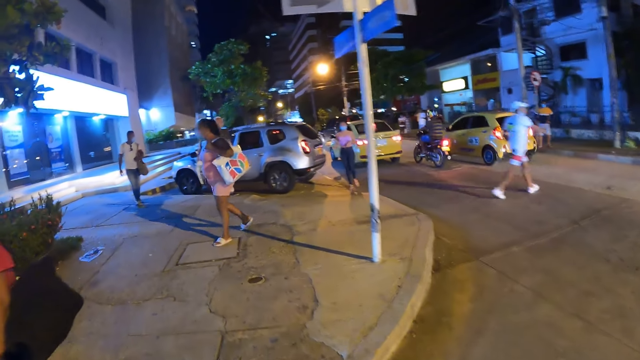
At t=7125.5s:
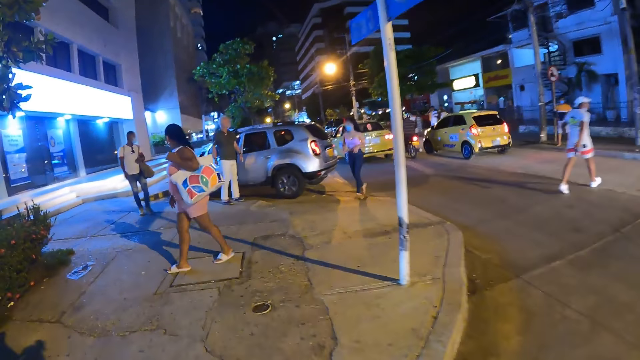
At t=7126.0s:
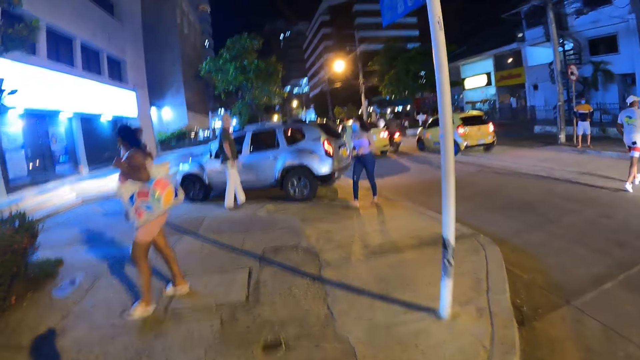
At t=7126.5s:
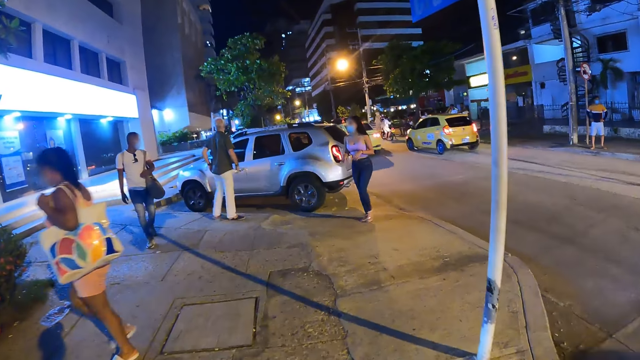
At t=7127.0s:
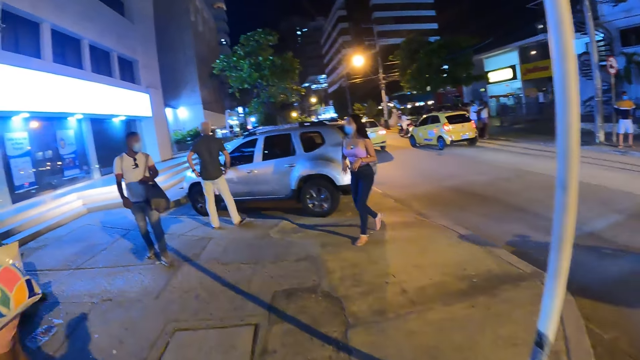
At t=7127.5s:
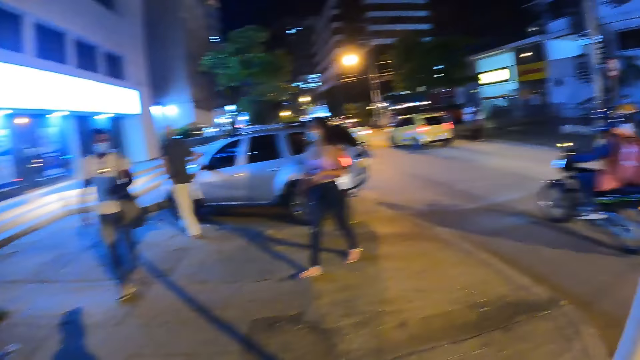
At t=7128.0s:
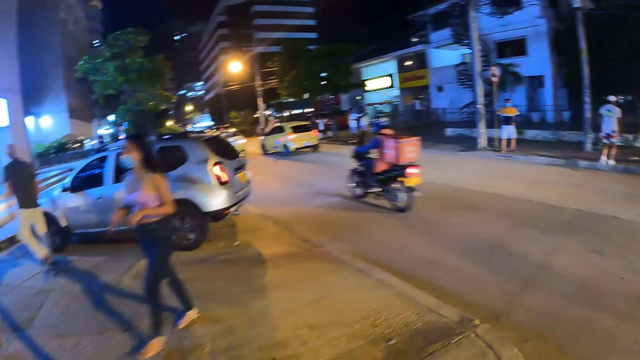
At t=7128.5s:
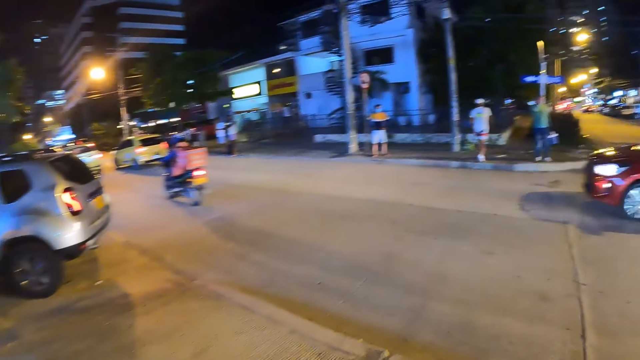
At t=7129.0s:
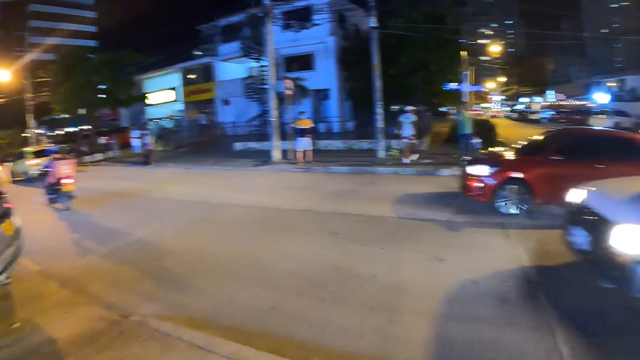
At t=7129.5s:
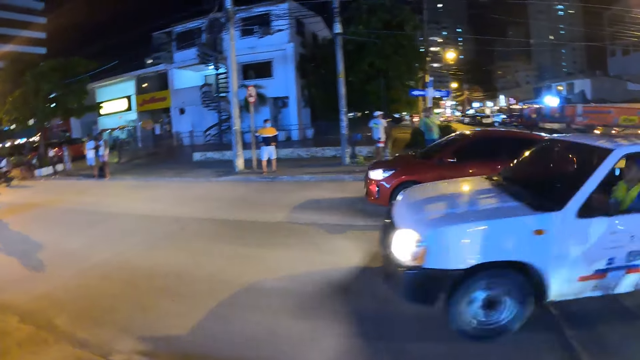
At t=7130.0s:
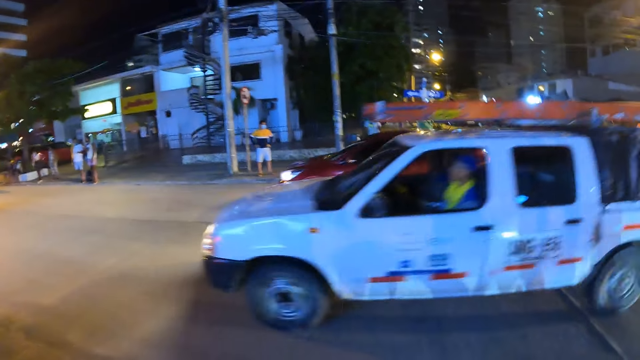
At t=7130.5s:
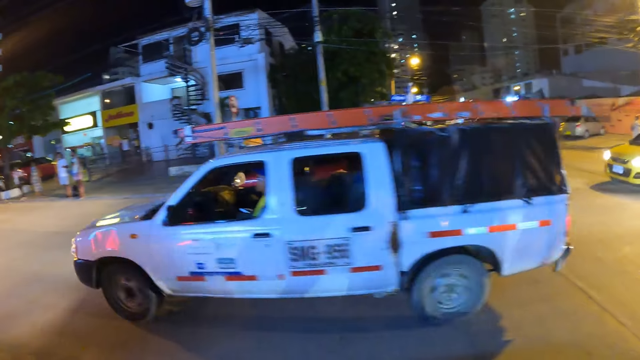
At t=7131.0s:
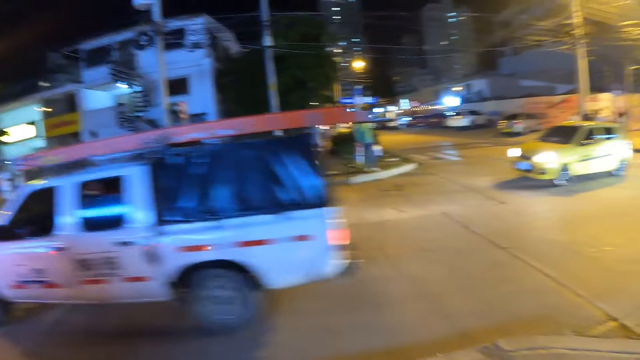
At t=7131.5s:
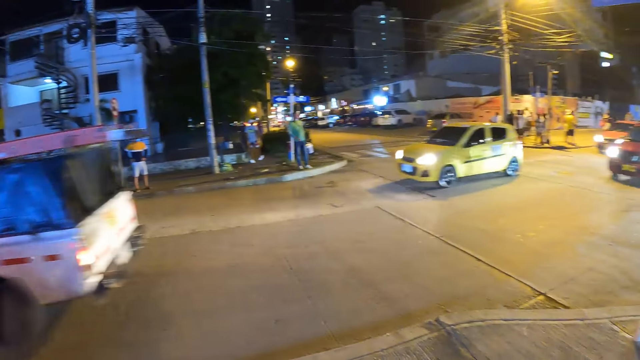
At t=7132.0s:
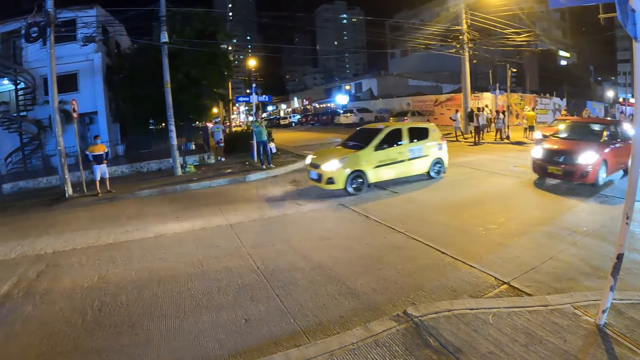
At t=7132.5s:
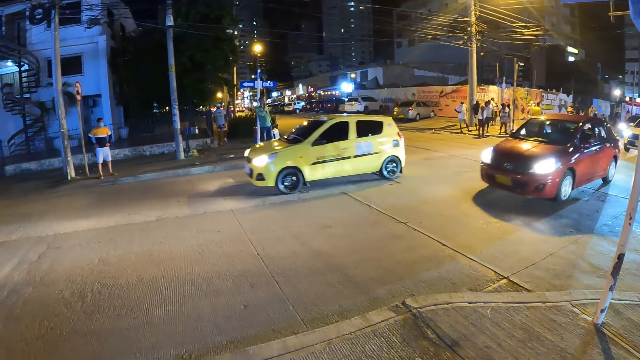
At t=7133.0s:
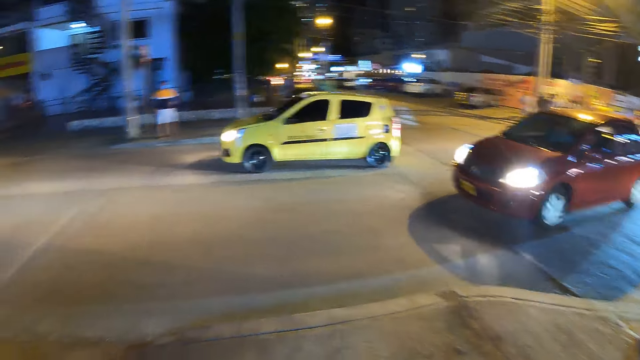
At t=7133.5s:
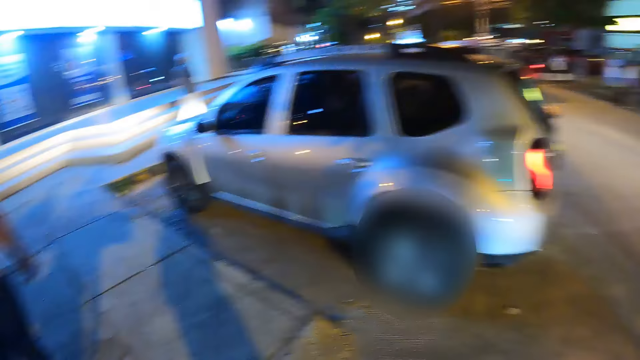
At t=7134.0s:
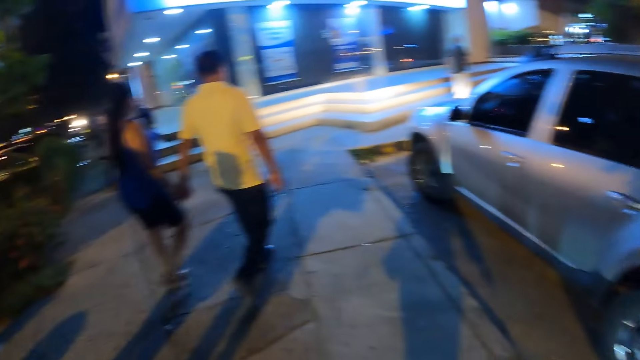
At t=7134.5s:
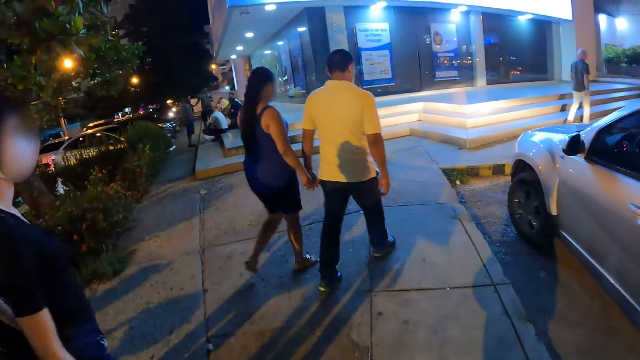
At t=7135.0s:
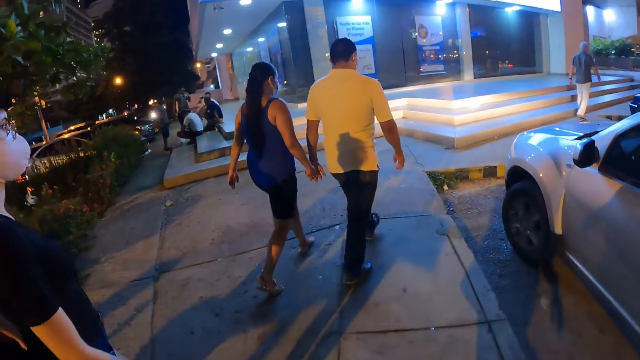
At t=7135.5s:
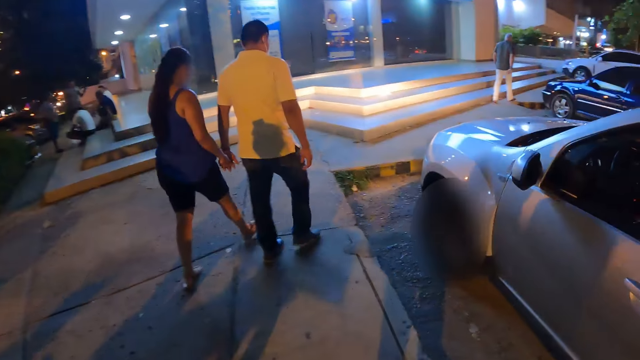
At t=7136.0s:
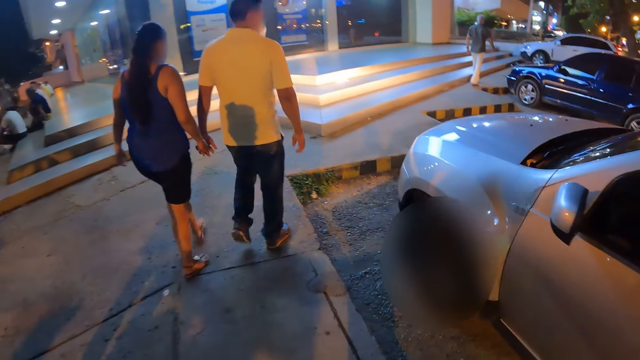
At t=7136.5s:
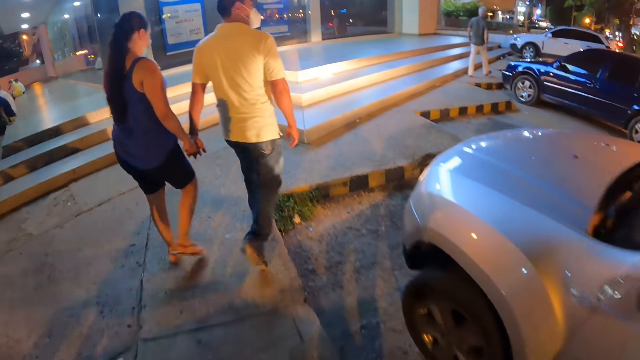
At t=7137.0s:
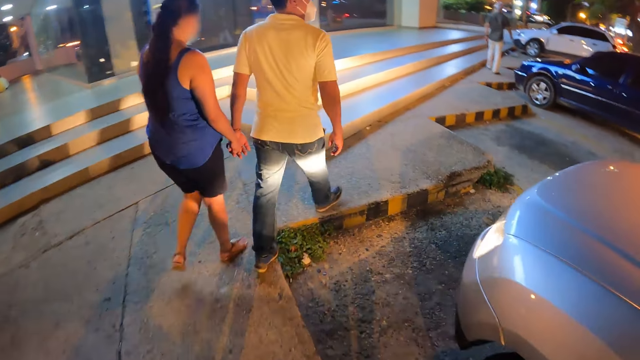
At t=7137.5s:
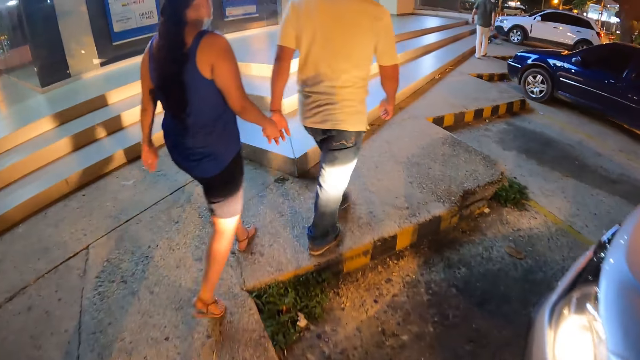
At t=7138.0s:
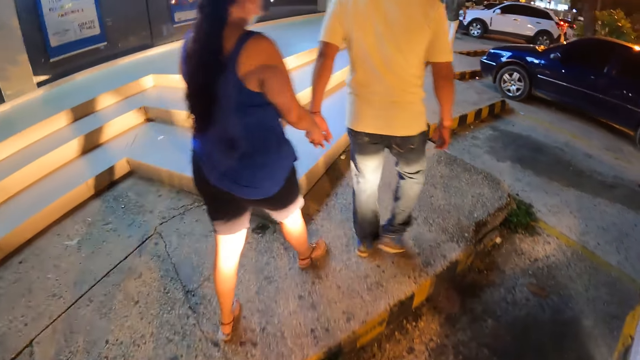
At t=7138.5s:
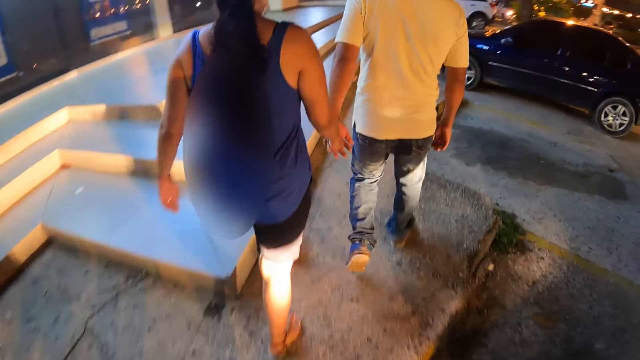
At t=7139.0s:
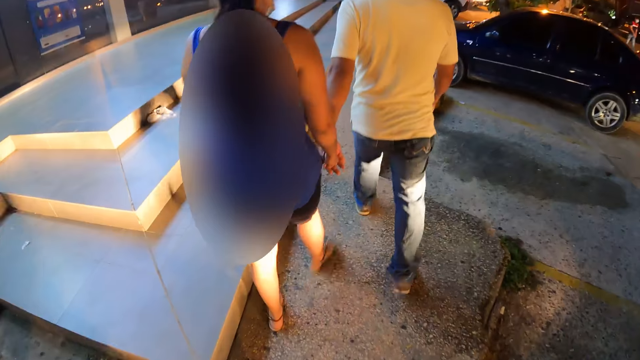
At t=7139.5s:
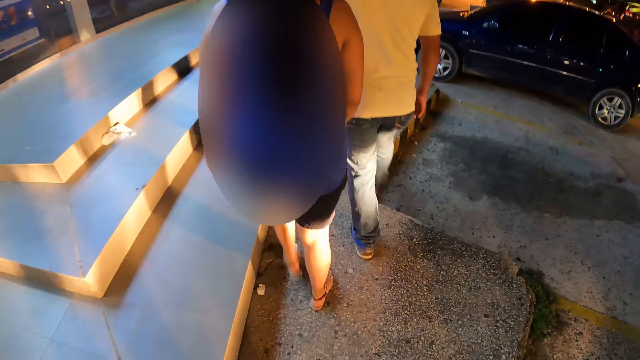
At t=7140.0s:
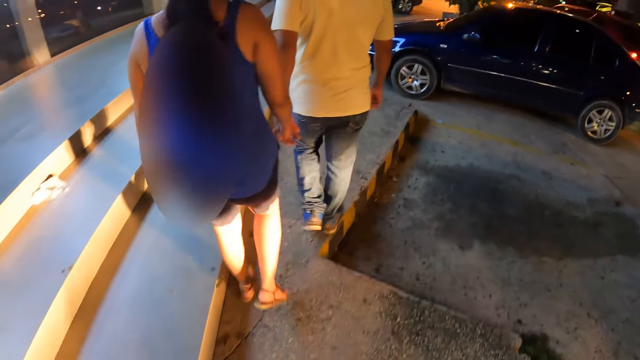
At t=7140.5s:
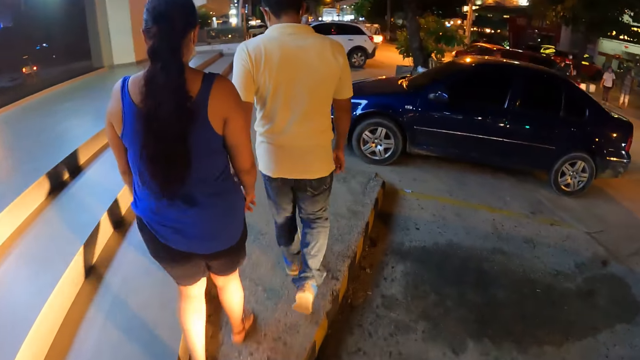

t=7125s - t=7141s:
The camera wearer walks on a sidewalk. A motorcycle rides by the camera wearer. The camera wearer looks around the road. They walk on the sidewalk.

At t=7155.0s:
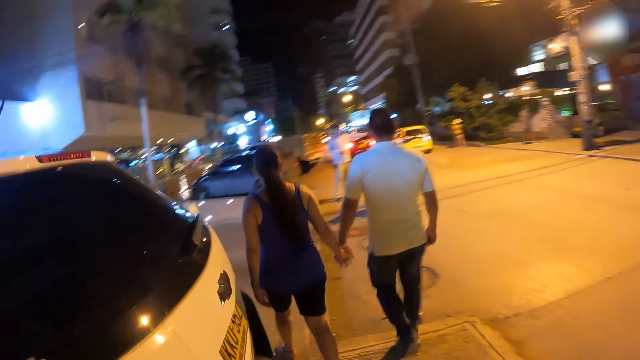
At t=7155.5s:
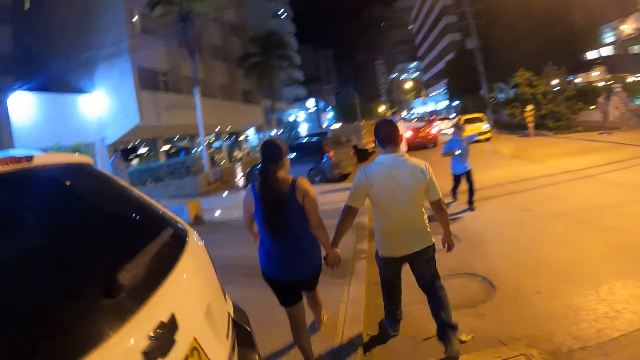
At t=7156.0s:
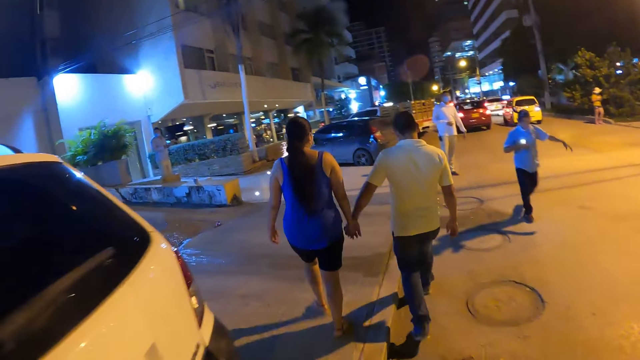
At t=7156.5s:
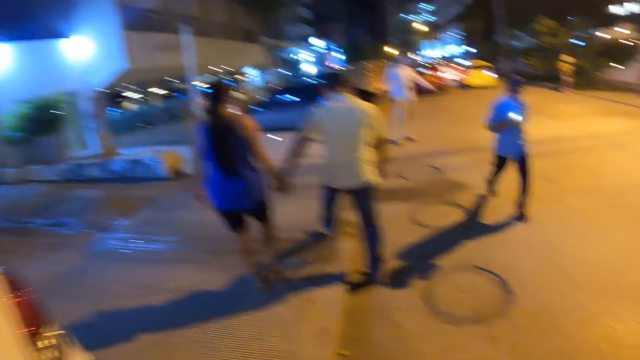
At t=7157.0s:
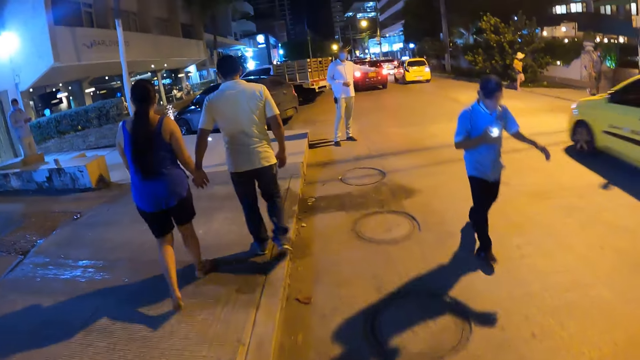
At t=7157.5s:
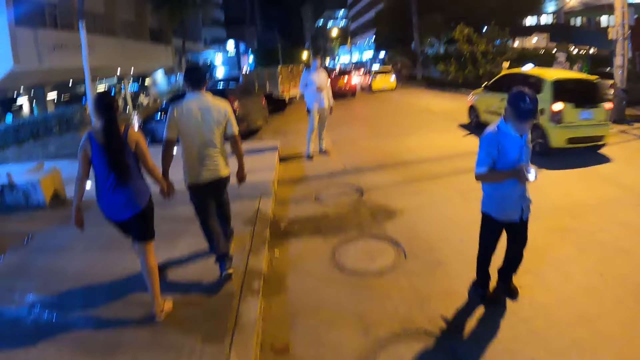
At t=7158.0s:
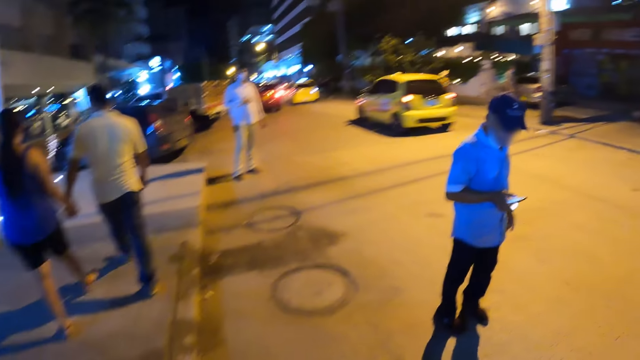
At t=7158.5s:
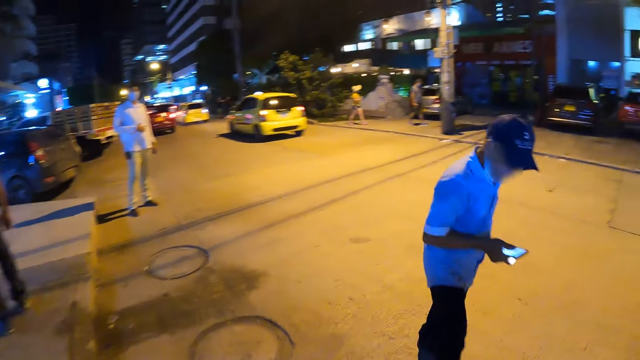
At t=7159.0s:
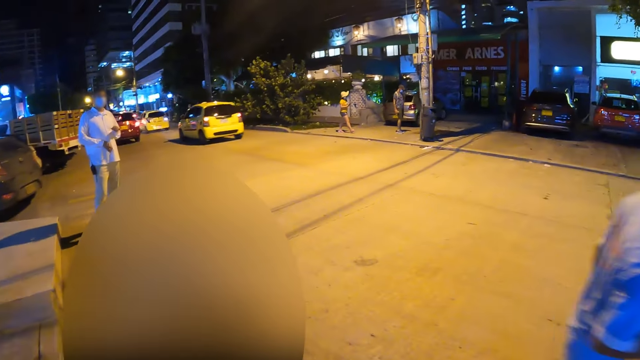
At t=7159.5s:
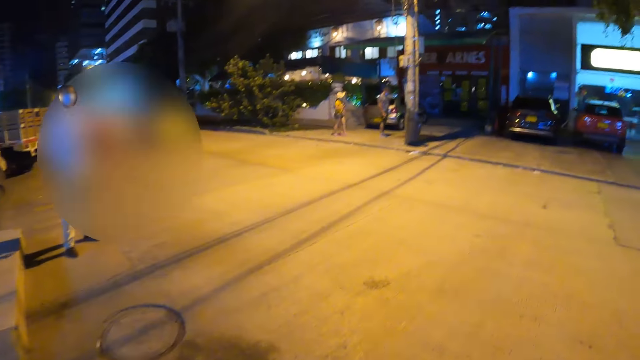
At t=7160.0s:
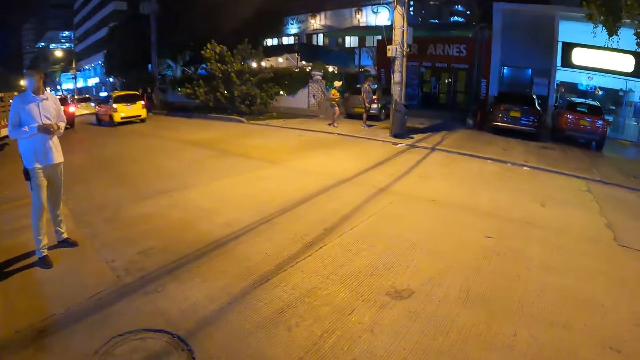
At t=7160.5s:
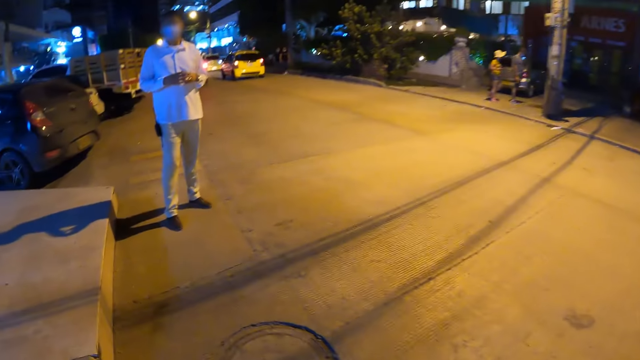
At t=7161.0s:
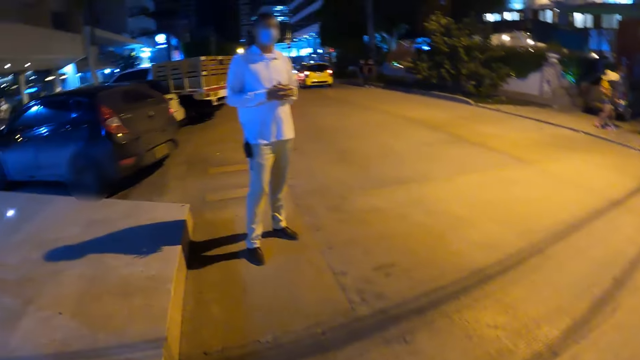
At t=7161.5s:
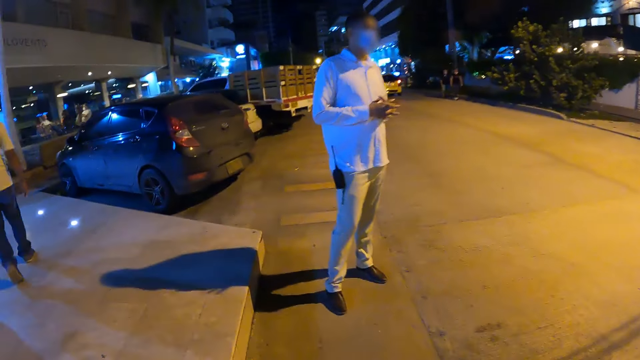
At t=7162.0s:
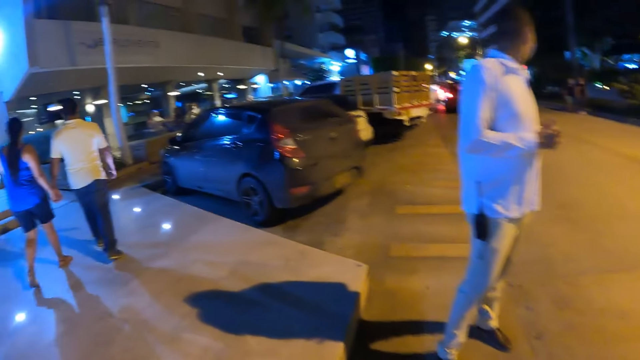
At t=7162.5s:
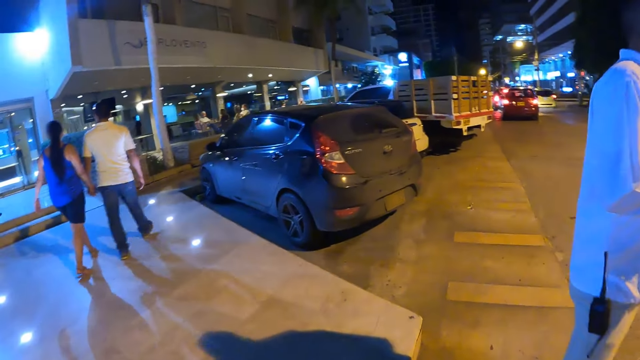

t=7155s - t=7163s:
A yellow car drives by the camera wearer. A man operates a phone in his right hand.
